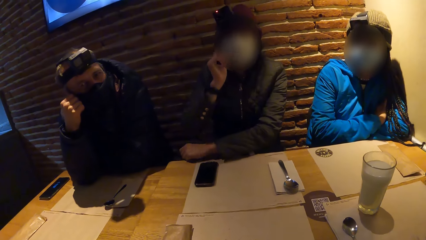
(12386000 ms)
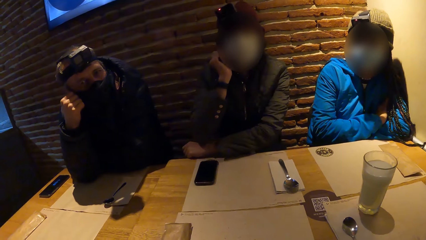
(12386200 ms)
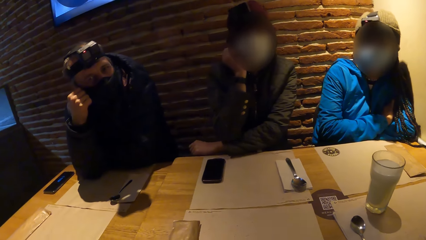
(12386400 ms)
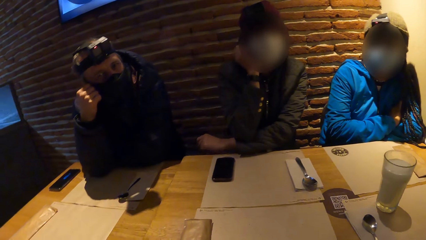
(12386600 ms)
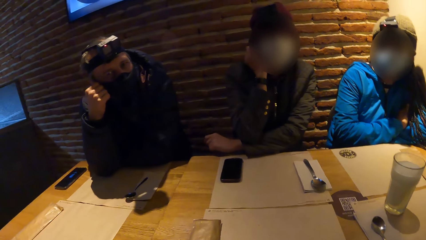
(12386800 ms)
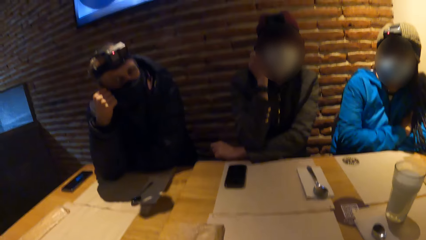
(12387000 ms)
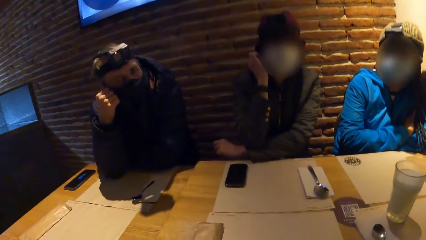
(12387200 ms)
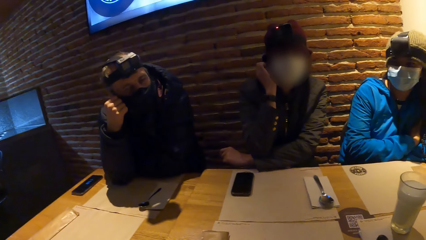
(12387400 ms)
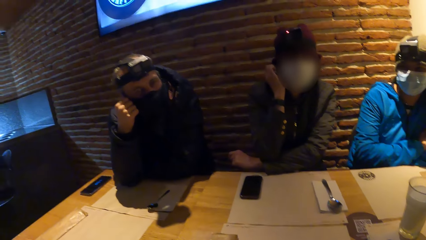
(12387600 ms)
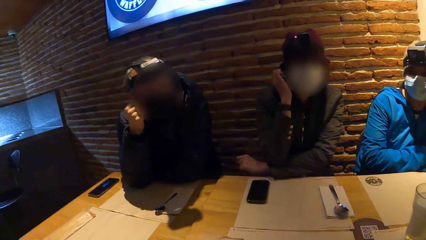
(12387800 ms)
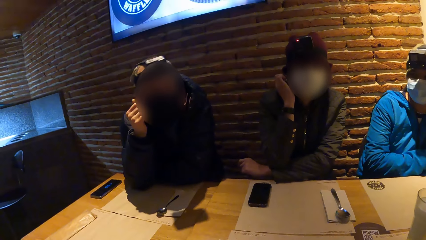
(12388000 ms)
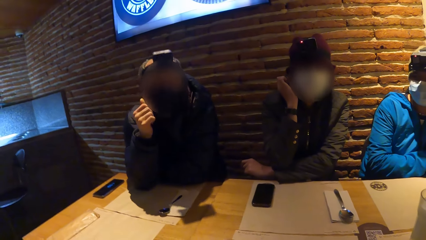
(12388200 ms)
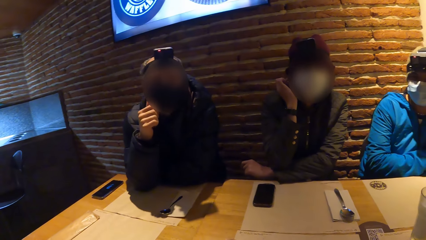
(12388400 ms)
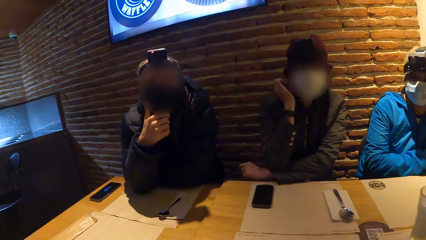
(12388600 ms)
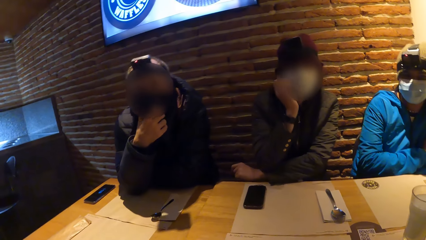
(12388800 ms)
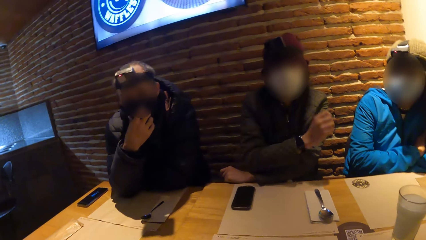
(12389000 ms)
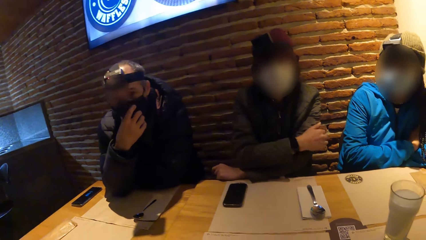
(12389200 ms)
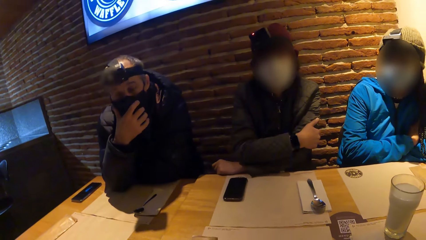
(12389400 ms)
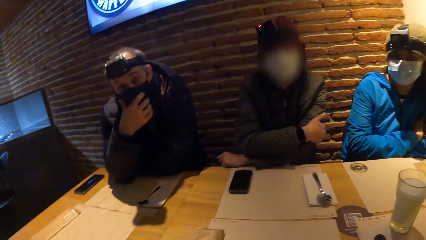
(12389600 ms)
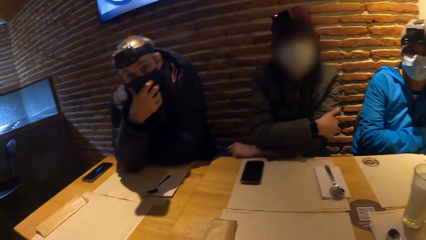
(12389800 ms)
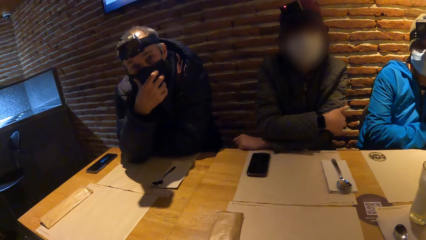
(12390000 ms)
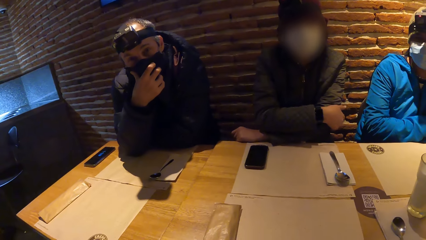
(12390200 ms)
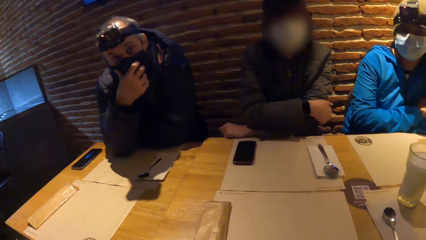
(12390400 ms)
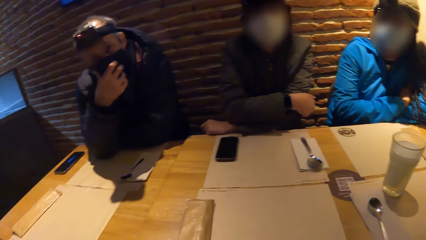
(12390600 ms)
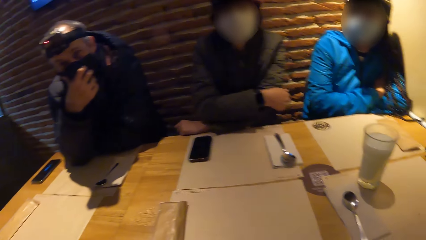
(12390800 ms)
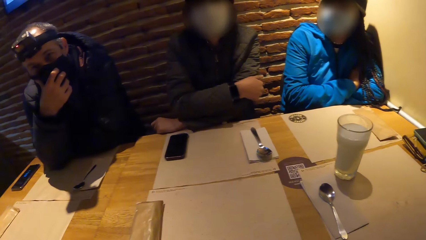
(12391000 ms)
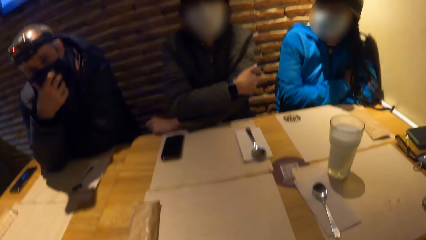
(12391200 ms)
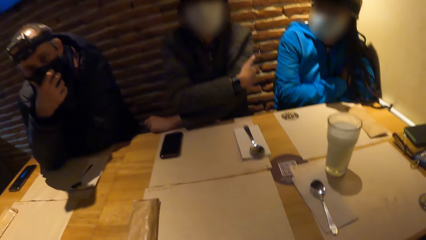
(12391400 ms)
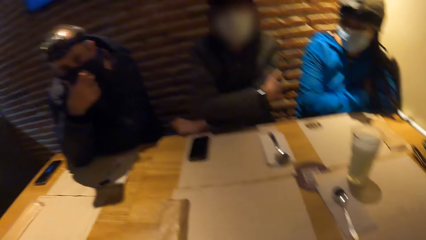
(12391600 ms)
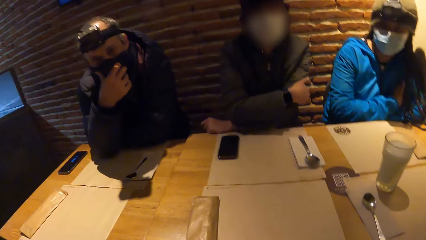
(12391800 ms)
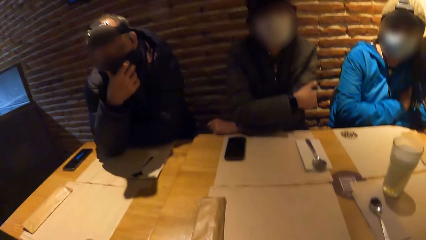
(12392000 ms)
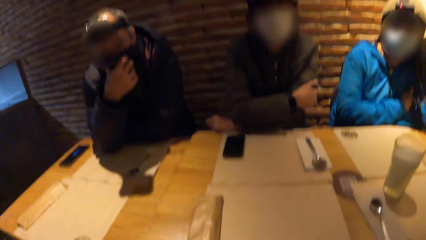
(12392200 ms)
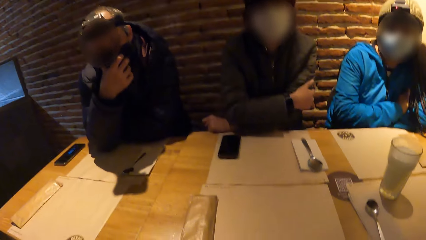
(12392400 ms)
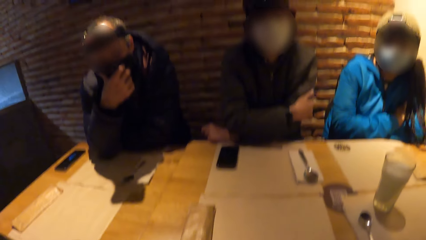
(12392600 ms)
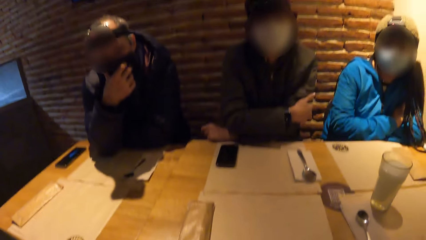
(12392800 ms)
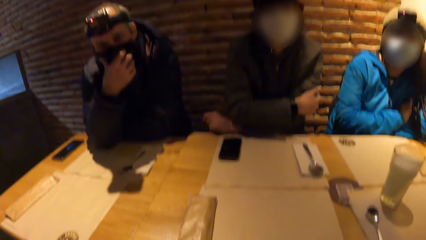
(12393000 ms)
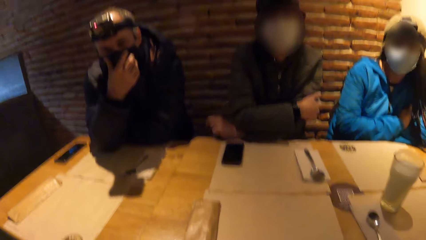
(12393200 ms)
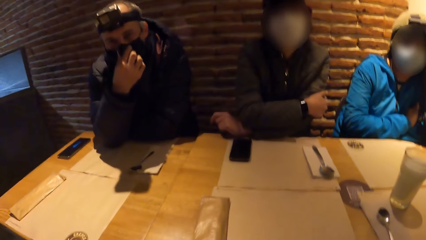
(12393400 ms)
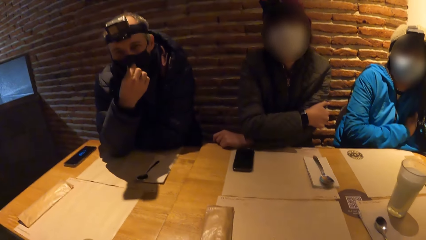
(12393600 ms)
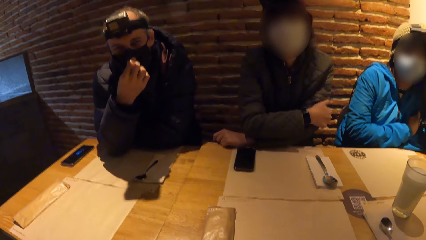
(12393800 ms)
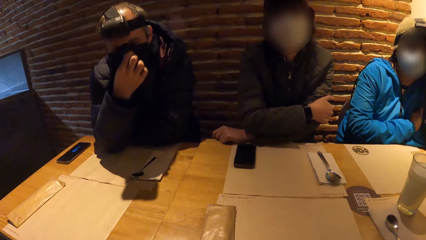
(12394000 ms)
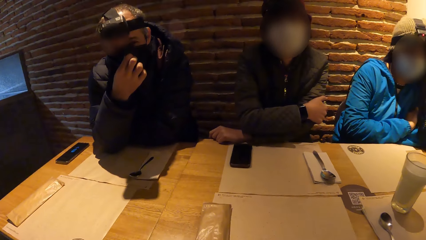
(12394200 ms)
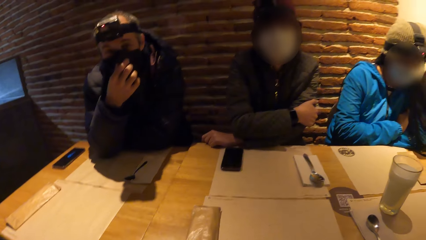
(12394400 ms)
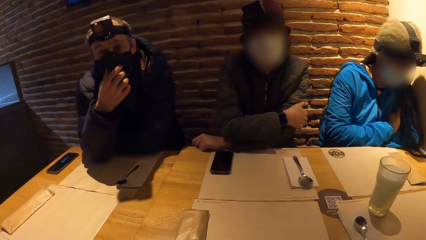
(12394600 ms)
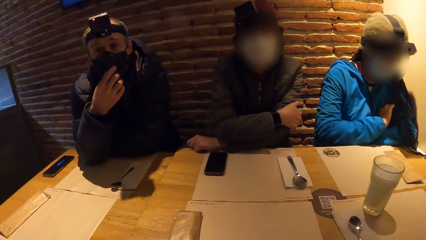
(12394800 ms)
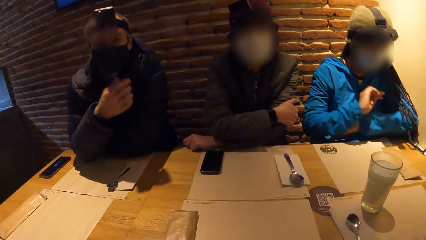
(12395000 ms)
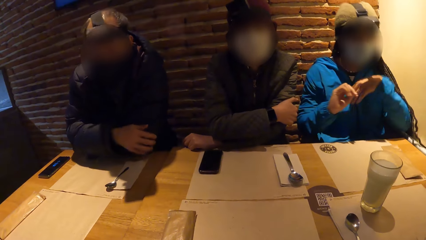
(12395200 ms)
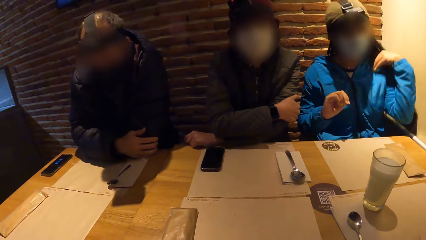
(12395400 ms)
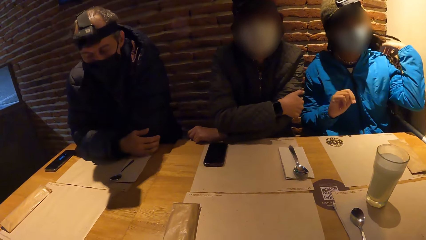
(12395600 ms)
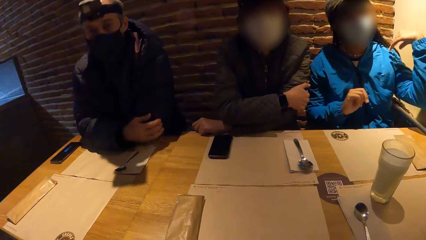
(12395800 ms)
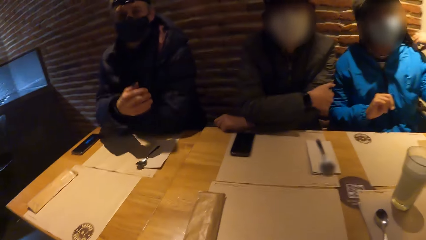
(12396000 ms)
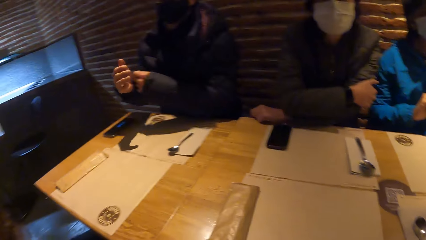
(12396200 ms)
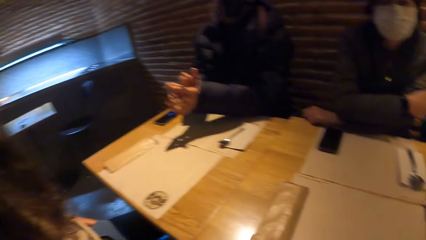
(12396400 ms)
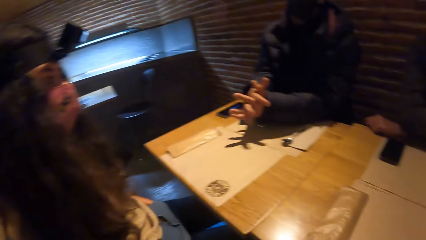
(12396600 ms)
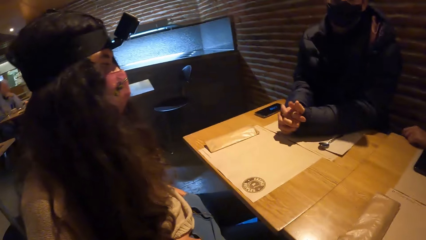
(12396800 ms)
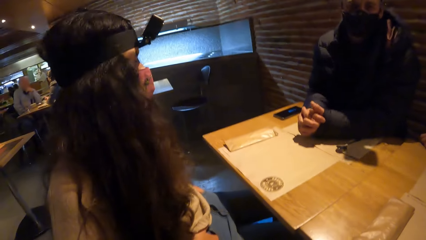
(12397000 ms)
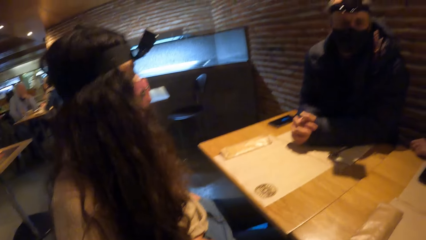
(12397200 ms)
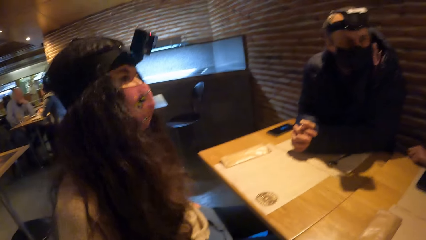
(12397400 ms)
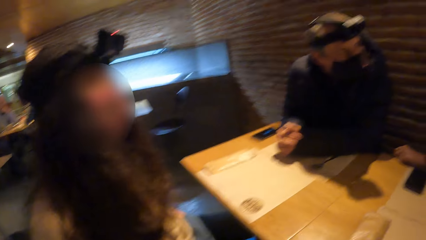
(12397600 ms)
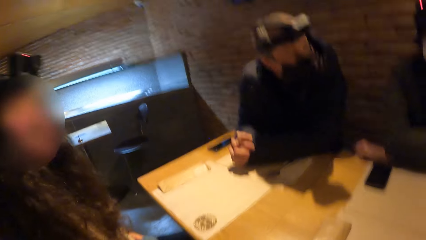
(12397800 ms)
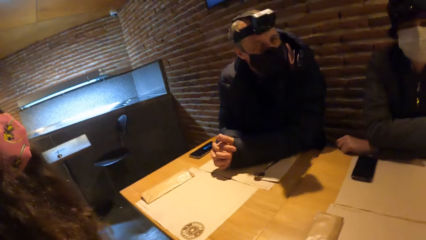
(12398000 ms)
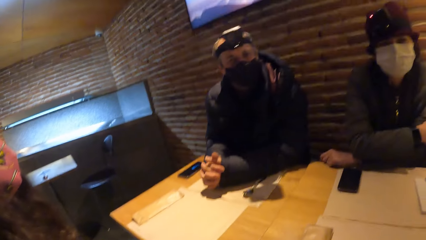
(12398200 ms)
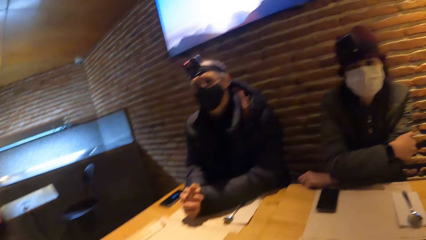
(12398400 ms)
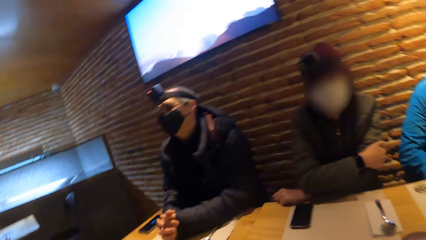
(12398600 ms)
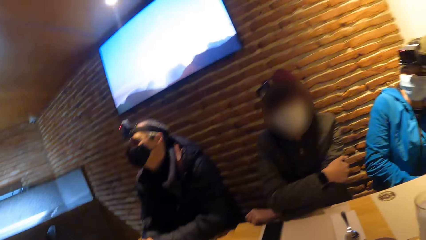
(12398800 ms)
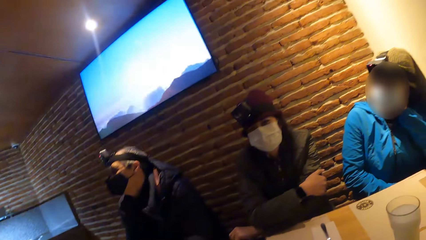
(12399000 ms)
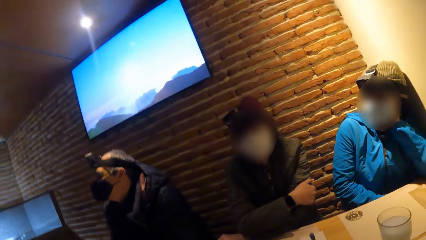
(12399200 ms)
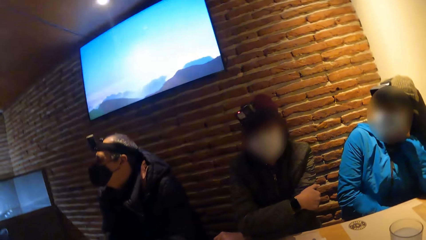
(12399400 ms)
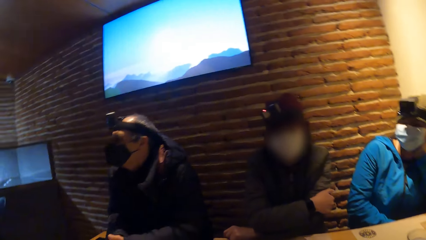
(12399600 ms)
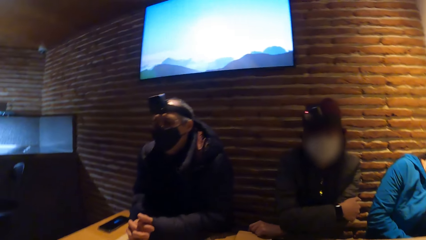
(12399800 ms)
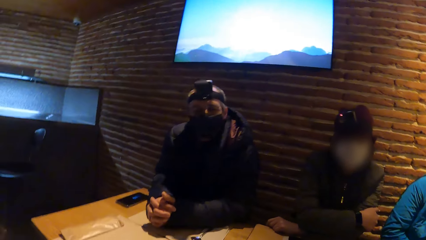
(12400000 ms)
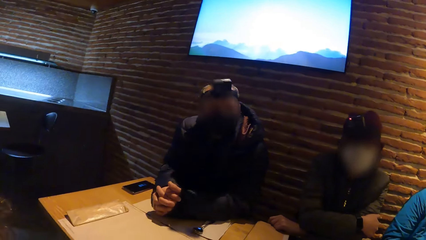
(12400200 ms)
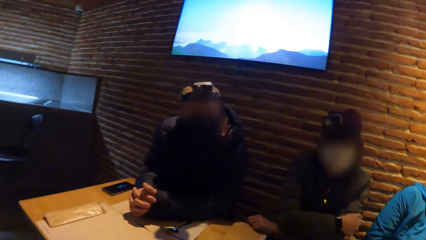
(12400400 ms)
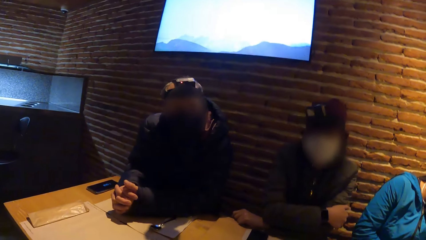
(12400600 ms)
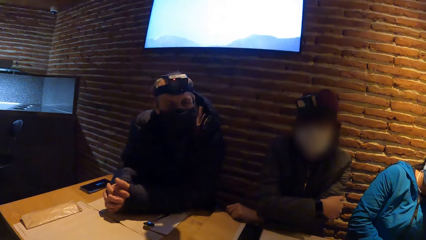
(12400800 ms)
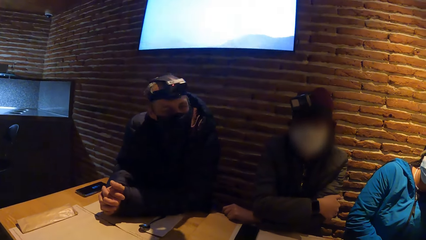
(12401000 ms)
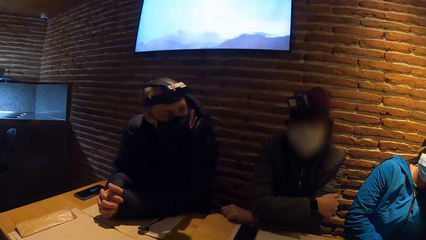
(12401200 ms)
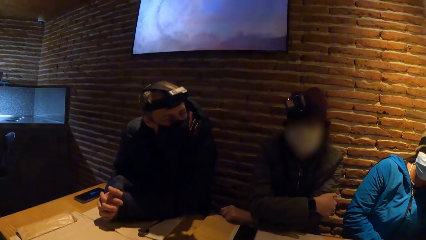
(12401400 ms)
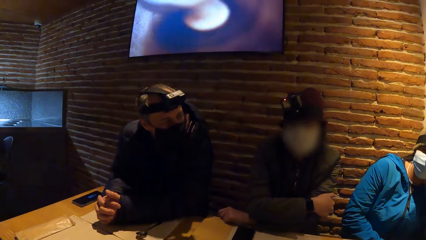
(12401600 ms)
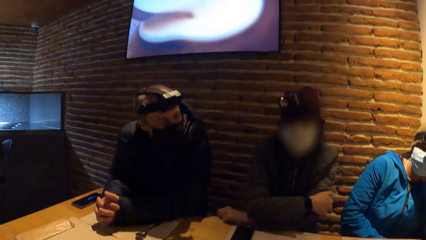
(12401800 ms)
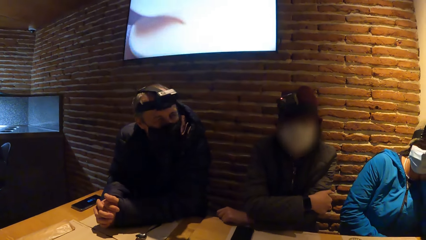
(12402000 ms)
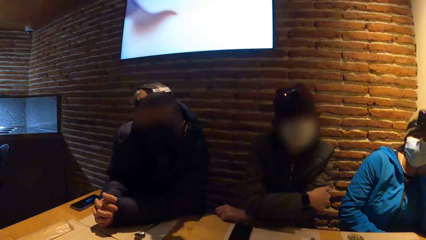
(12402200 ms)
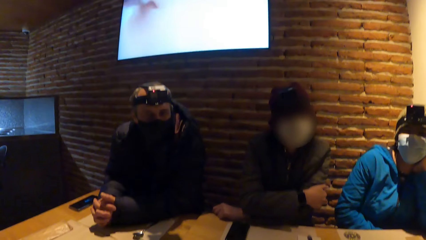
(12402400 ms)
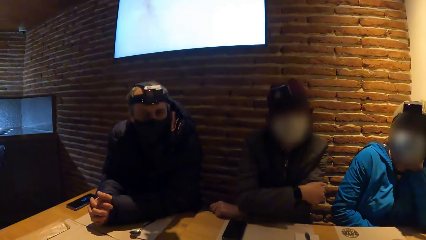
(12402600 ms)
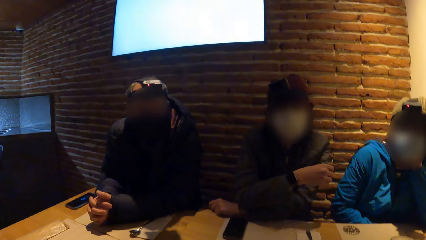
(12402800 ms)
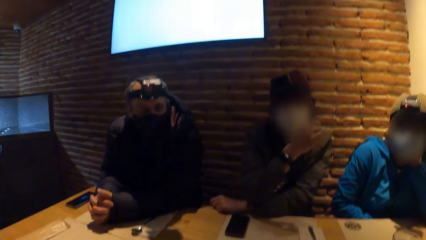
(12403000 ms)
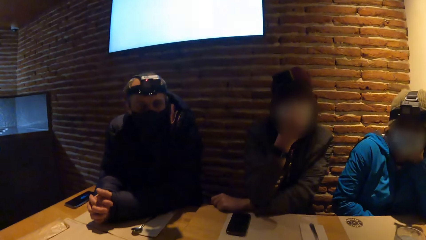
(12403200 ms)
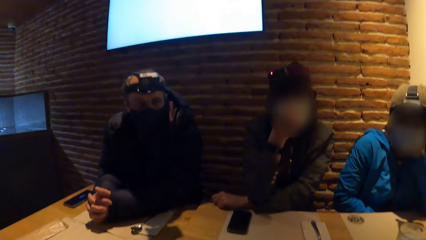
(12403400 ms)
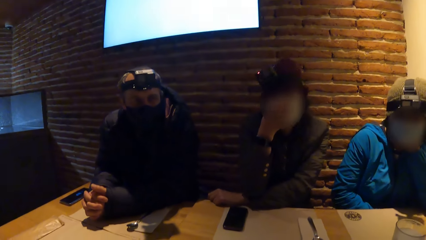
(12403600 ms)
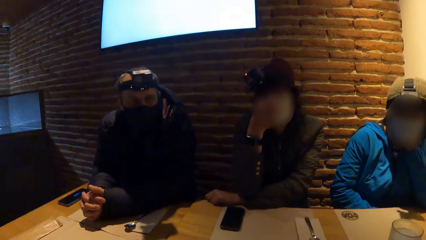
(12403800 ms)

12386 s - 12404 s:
The woman adjusts her hair with her left hand.
